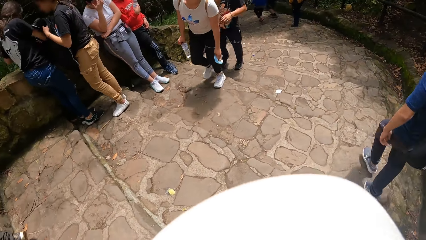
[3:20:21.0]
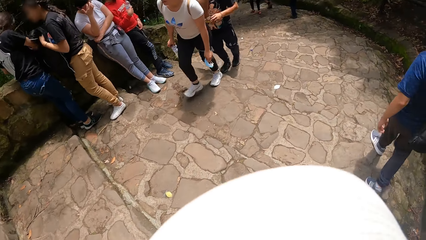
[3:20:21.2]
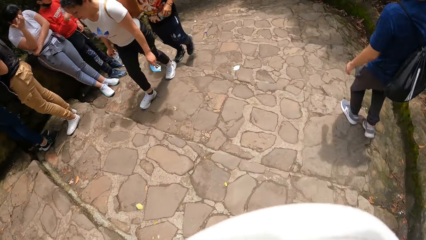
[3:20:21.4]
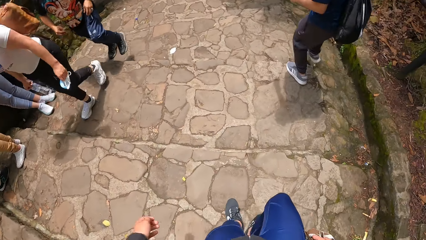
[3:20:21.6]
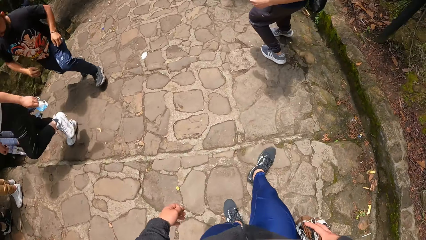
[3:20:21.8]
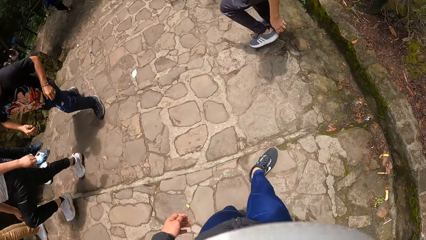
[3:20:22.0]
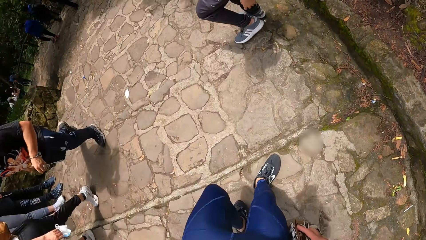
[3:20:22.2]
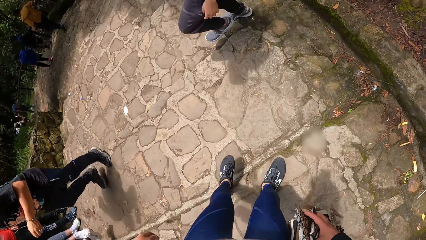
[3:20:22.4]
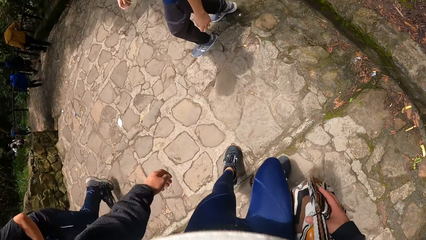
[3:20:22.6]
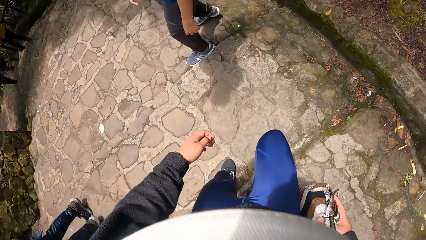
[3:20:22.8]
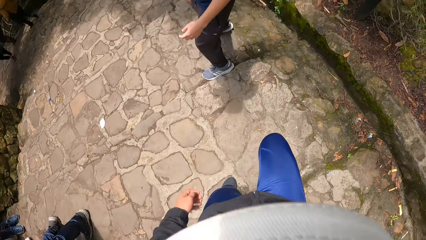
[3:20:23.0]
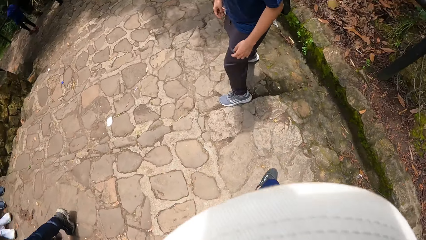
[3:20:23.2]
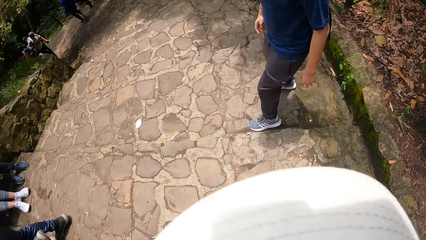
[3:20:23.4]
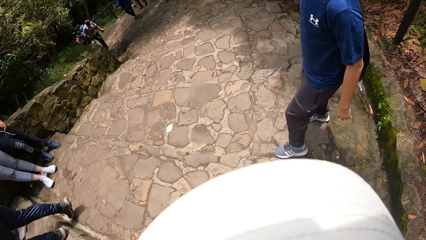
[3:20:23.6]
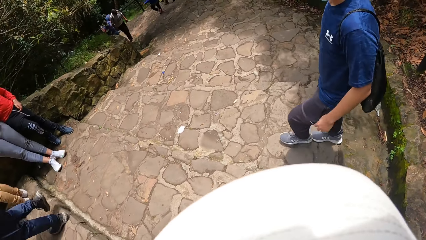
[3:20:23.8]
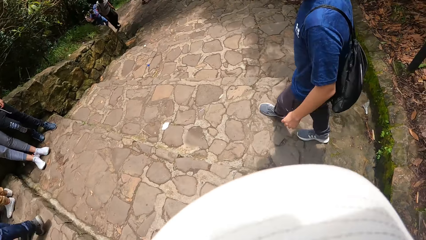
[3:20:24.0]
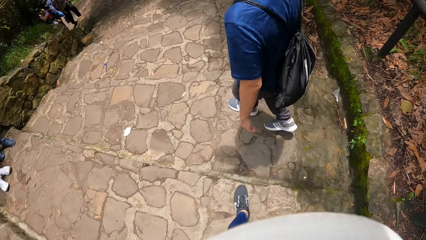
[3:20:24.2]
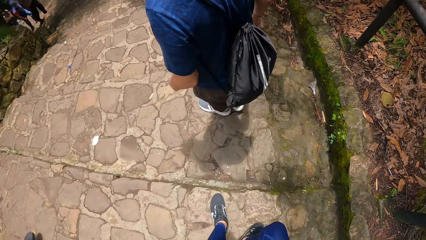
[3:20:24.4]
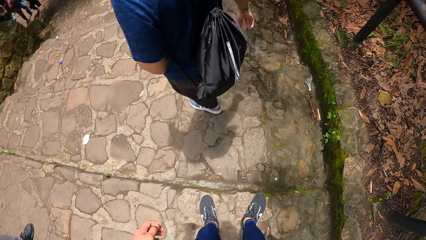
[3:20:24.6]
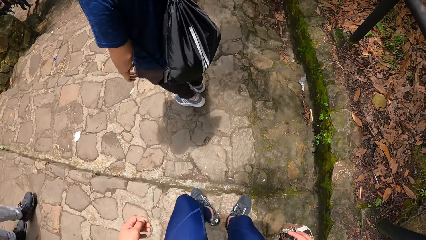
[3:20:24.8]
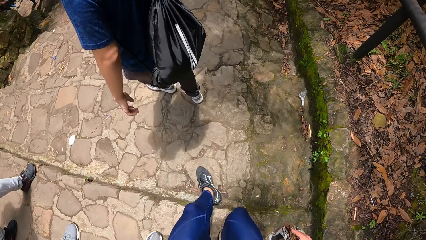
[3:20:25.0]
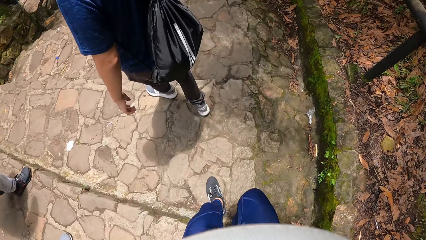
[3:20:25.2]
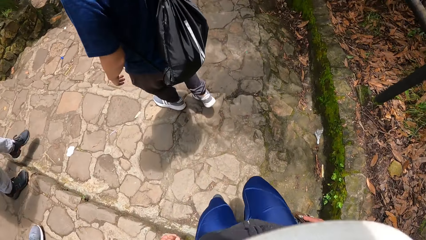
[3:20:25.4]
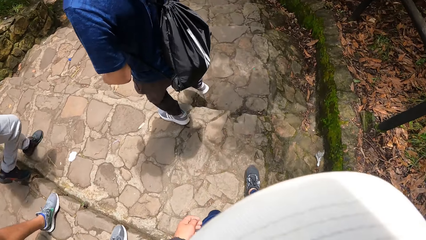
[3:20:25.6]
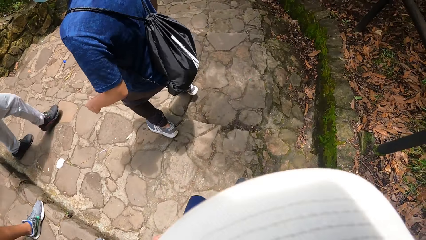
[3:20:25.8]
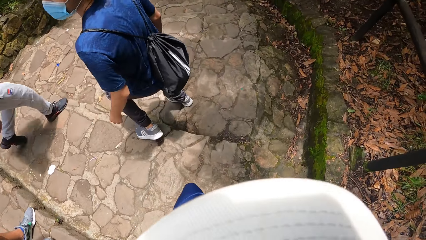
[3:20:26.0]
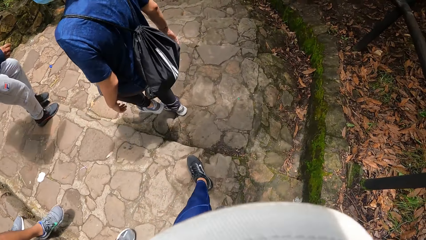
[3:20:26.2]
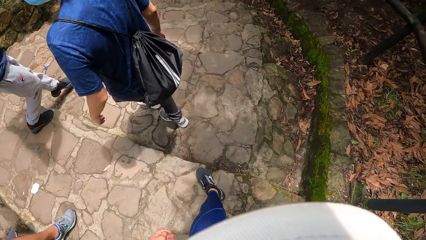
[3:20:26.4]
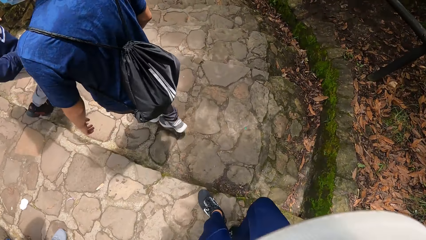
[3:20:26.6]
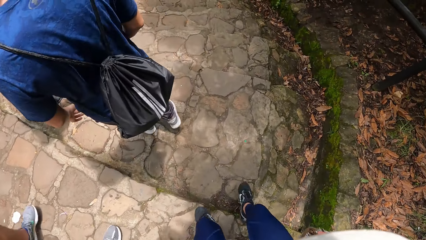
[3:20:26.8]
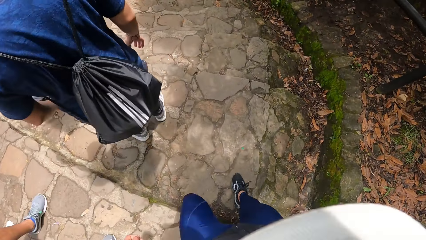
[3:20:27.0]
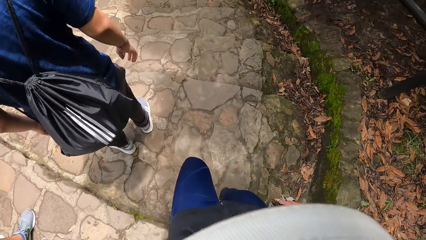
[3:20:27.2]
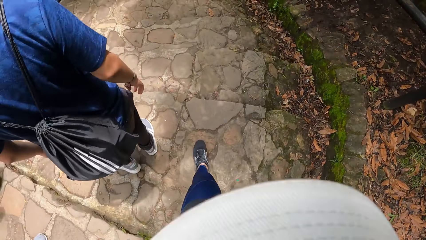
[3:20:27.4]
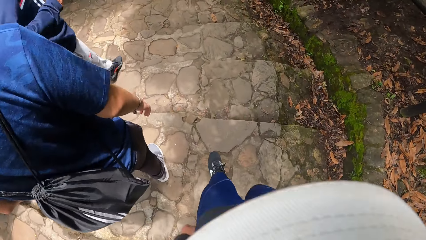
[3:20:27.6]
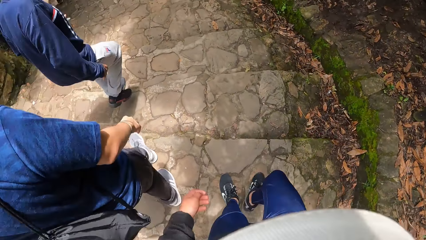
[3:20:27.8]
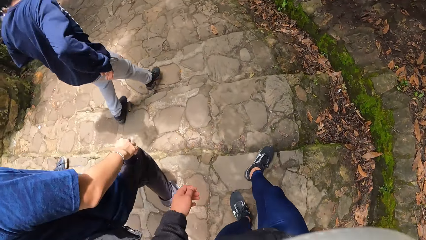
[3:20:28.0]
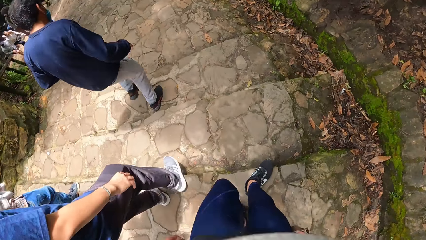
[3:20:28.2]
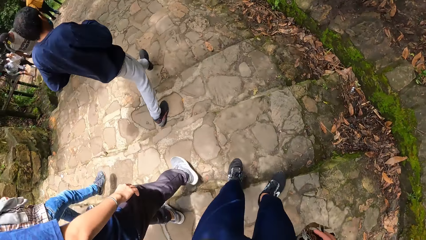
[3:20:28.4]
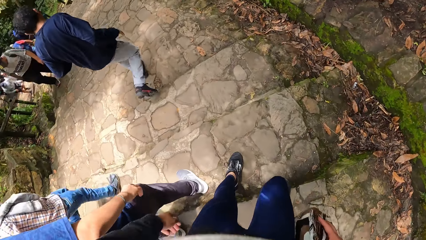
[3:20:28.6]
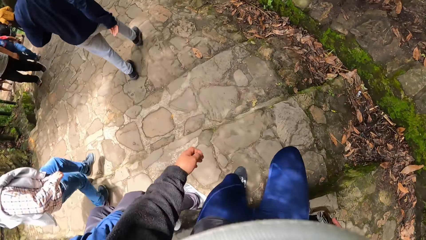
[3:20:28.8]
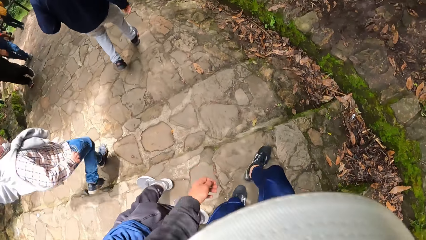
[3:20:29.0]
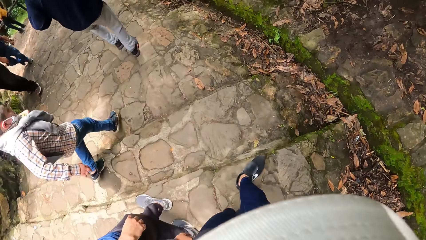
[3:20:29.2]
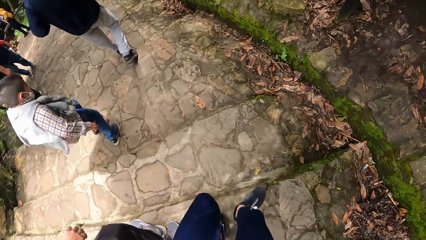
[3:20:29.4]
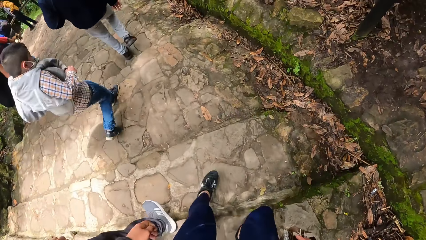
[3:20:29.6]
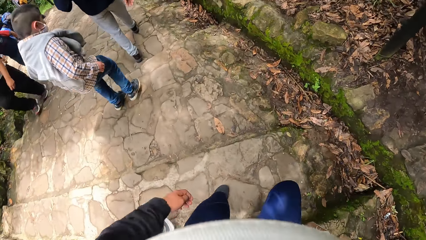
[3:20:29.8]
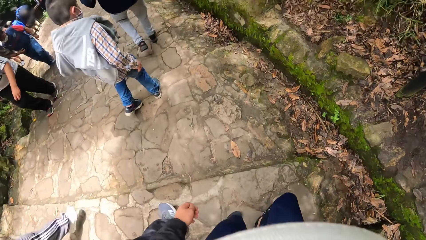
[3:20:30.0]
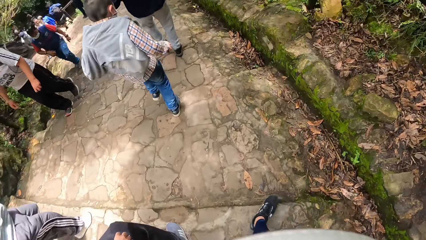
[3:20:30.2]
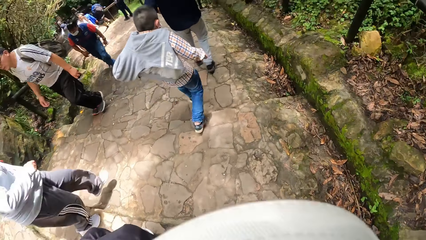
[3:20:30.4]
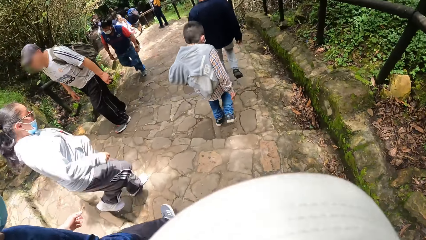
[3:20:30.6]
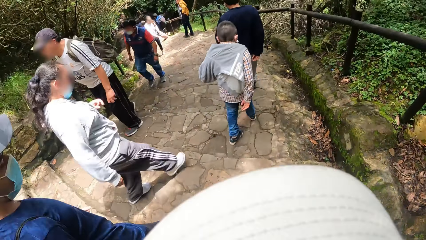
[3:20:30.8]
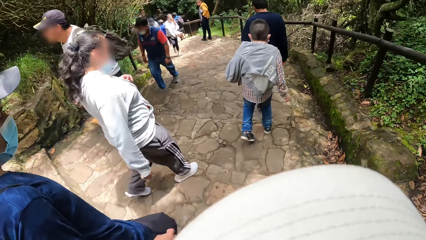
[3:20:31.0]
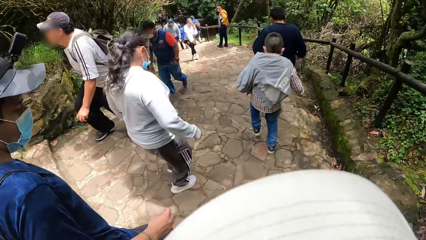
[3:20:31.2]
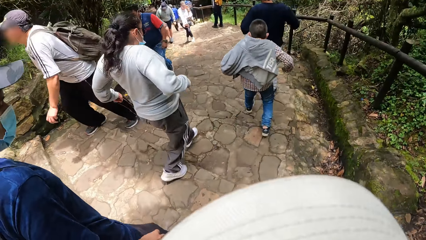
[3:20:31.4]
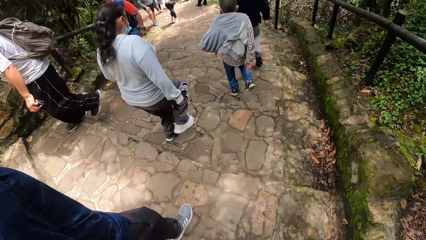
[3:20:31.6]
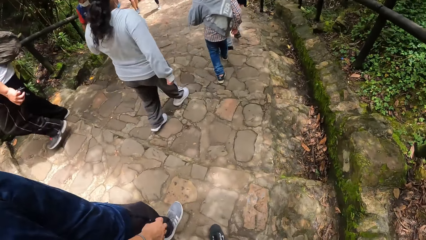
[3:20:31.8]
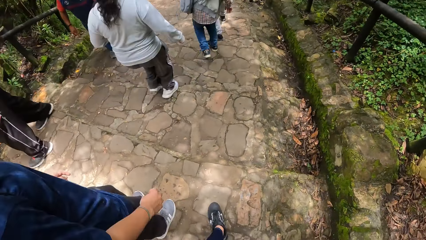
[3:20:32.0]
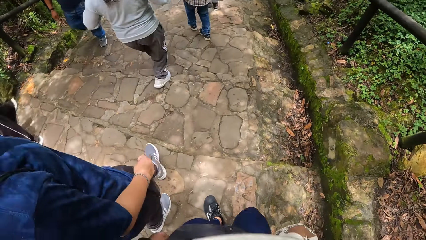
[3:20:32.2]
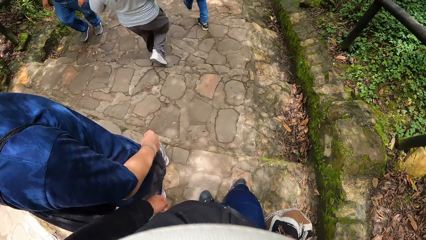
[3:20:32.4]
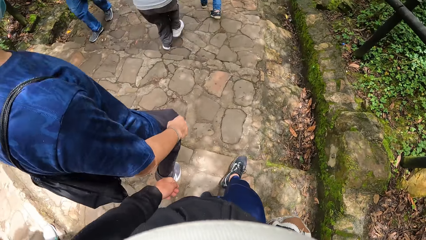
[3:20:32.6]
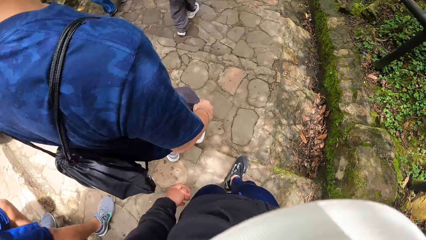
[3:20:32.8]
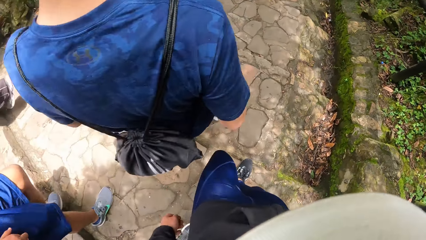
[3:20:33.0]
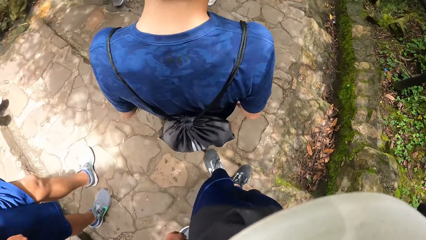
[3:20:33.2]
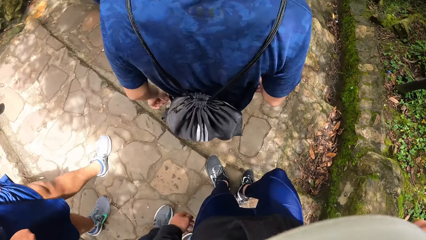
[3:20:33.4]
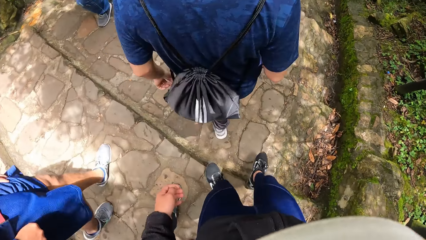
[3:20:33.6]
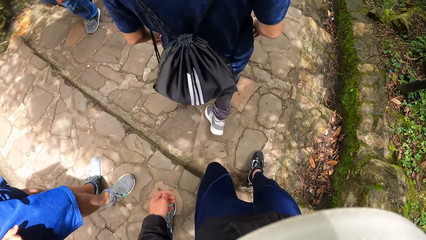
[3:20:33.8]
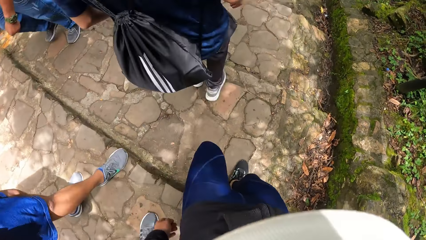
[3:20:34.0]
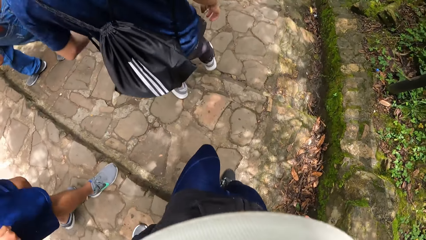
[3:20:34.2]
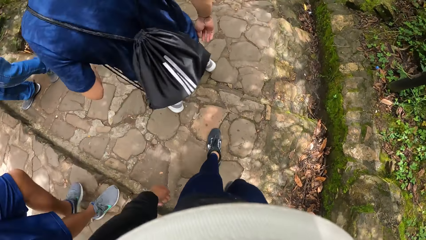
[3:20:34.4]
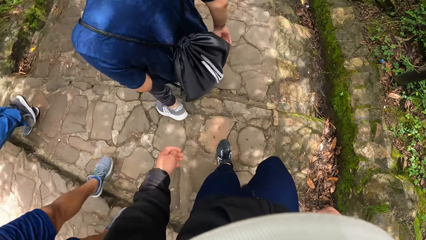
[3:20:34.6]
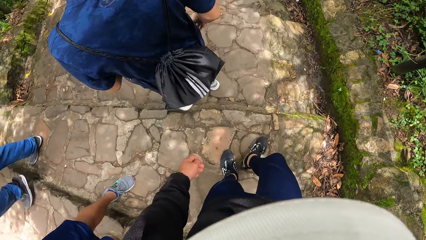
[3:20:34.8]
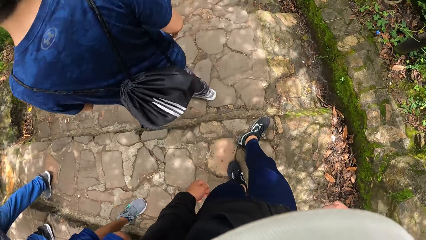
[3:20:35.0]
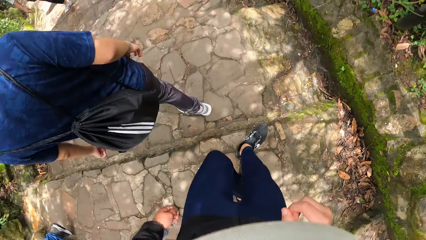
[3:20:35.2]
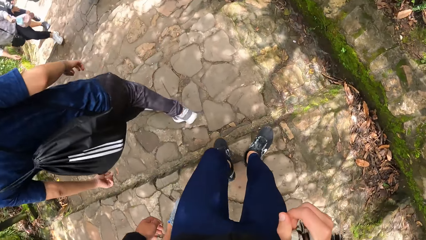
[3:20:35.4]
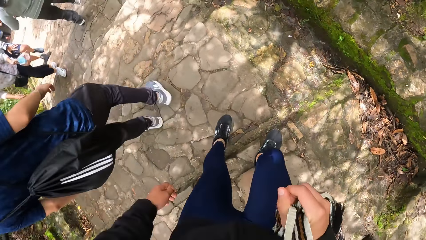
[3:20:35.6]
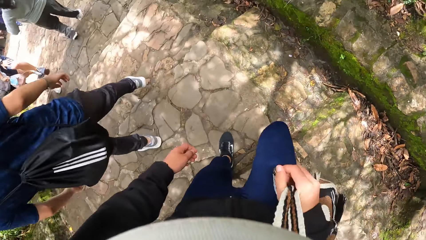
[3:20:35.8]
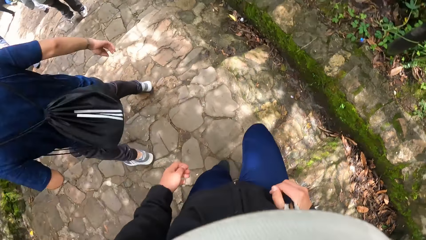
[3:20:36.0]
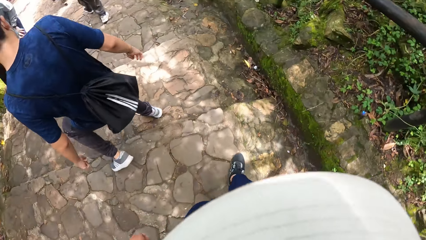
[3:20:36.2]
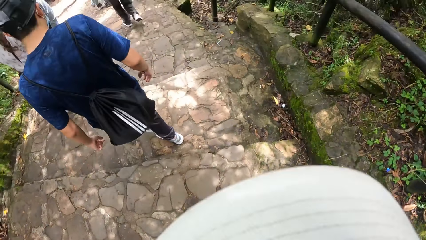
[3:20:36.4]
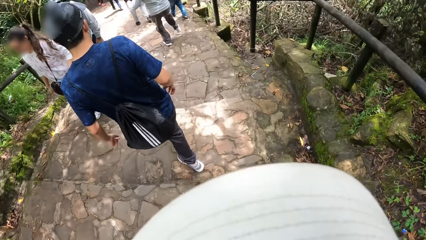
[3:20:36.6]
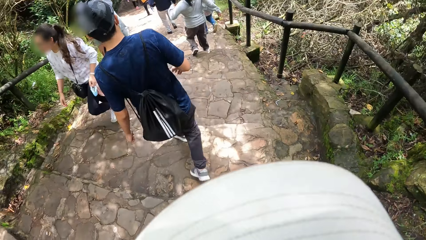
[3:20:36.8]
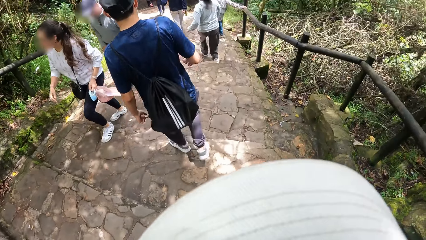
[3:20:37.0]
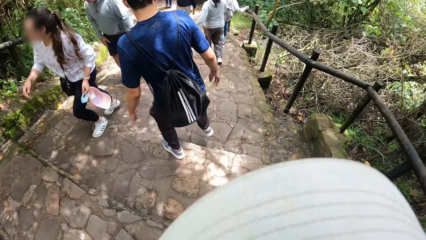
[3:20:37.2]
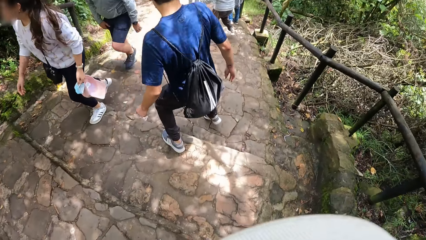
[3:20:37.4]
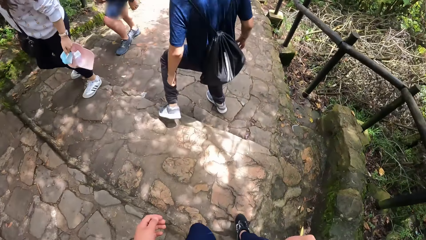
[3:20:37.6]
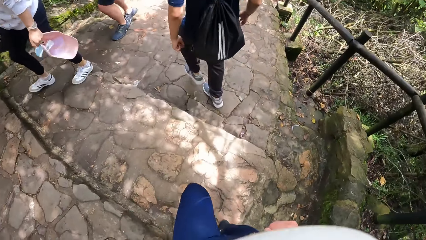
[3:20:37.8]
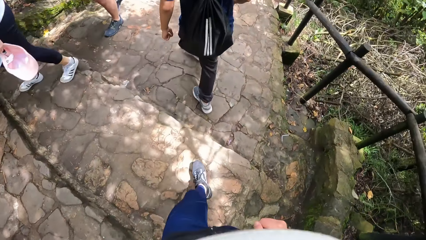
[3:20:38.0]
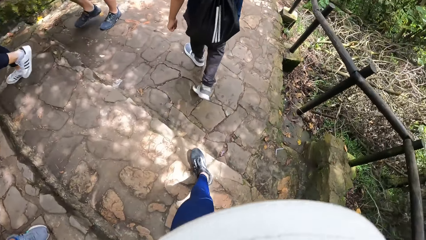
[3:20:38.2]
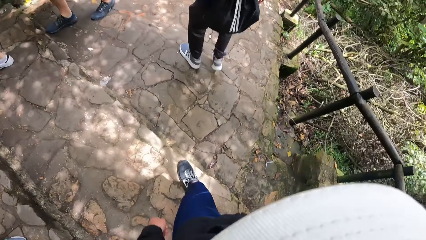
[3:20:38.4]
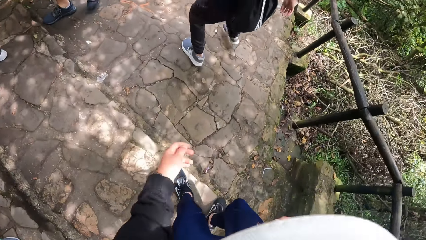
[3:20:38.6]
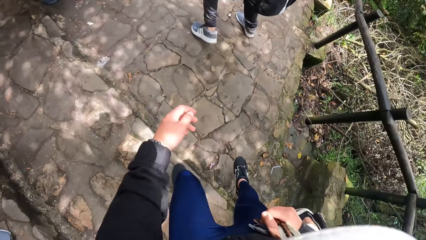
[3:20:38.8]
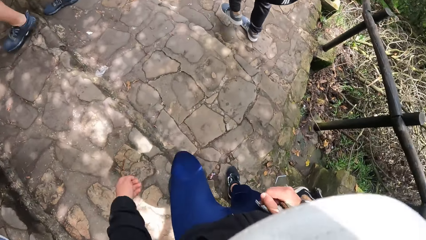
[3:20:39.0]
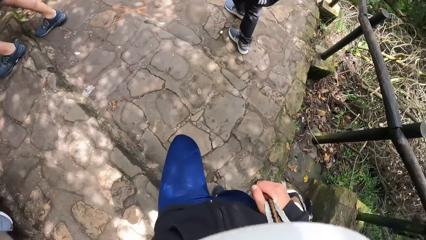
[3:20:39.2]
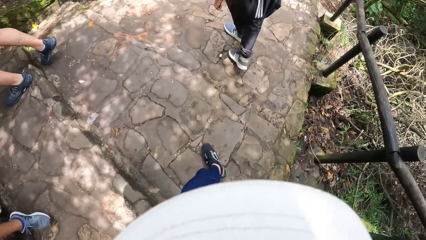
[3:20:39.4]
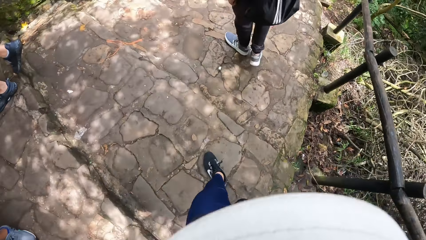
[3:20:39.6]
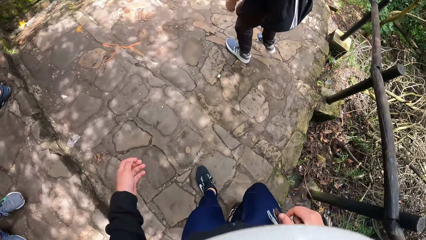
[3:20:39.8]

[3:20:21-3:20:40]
The camera wearer looks around. They climb down stairs. They climb down stairs repeatedly.
